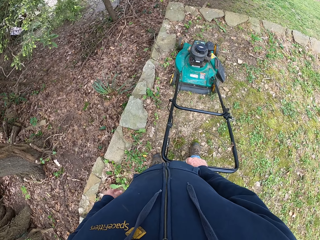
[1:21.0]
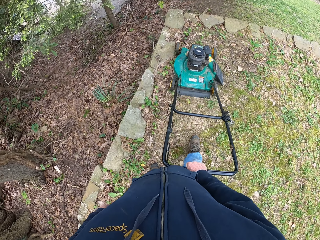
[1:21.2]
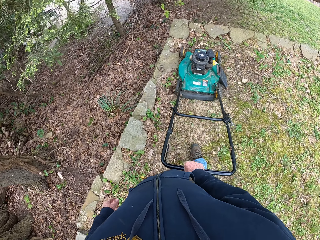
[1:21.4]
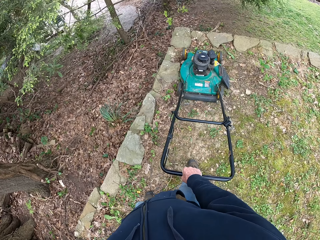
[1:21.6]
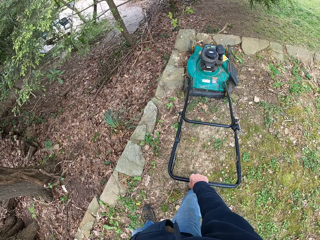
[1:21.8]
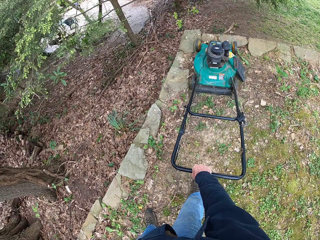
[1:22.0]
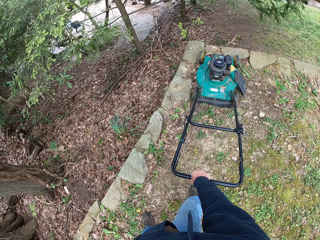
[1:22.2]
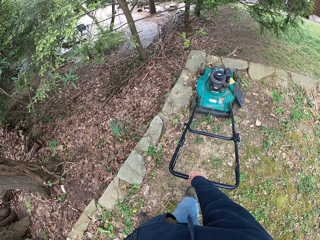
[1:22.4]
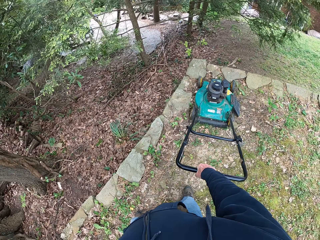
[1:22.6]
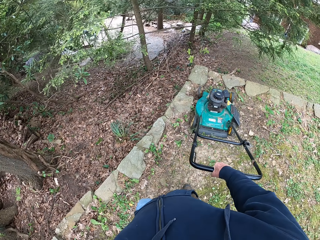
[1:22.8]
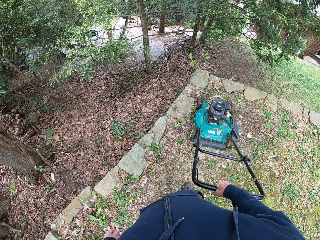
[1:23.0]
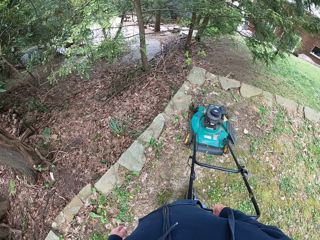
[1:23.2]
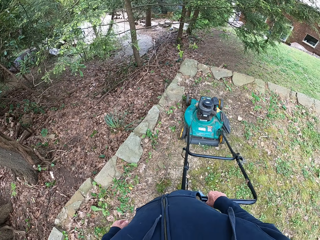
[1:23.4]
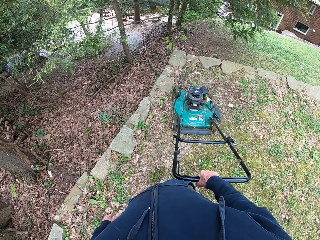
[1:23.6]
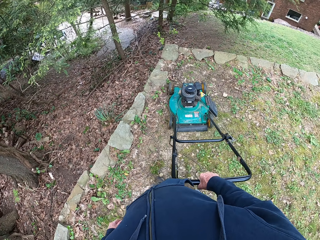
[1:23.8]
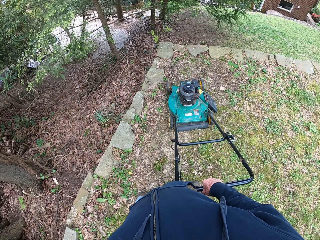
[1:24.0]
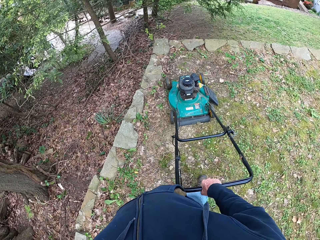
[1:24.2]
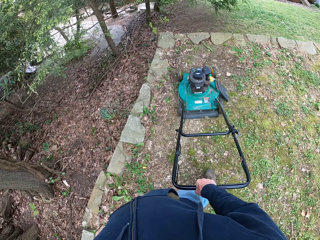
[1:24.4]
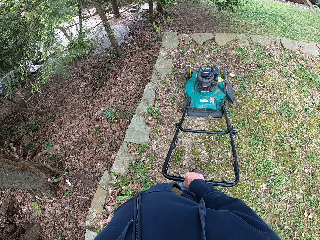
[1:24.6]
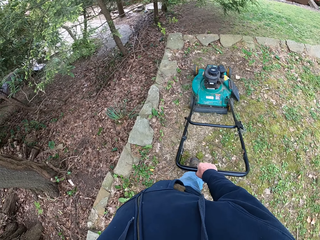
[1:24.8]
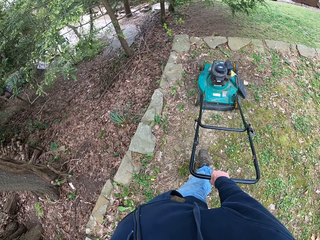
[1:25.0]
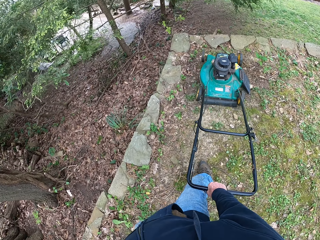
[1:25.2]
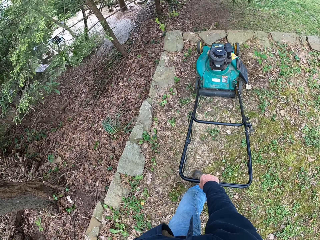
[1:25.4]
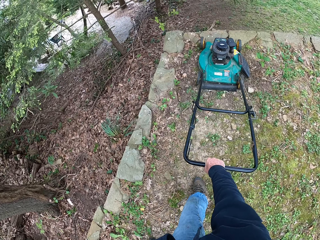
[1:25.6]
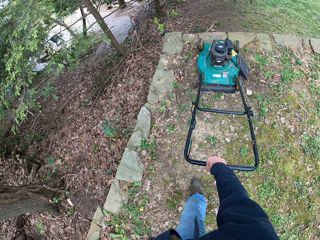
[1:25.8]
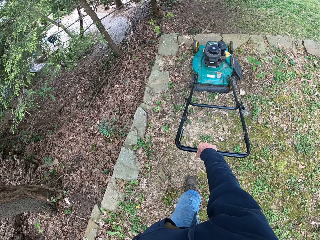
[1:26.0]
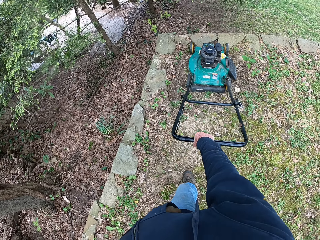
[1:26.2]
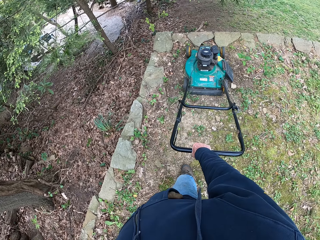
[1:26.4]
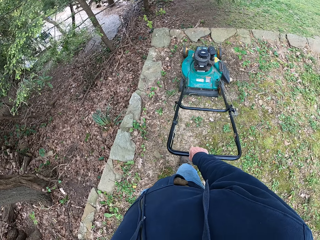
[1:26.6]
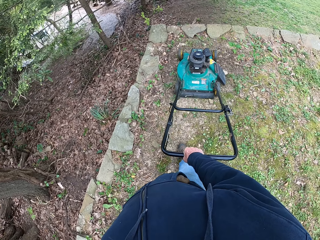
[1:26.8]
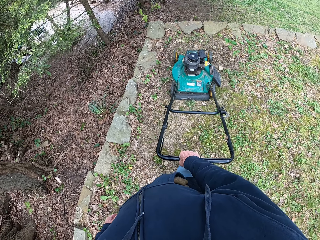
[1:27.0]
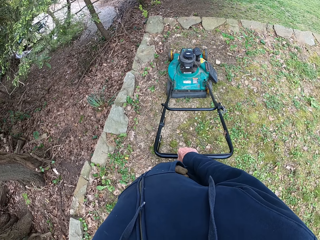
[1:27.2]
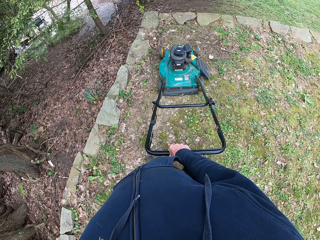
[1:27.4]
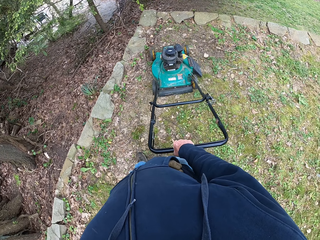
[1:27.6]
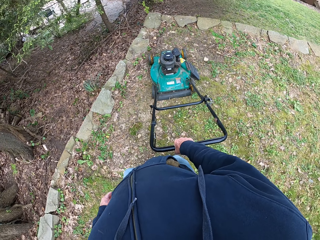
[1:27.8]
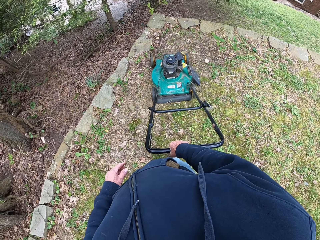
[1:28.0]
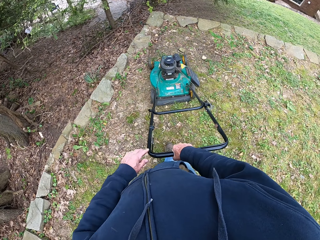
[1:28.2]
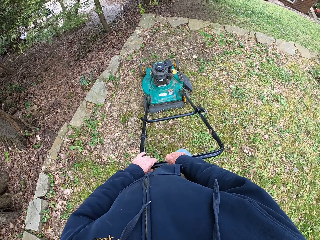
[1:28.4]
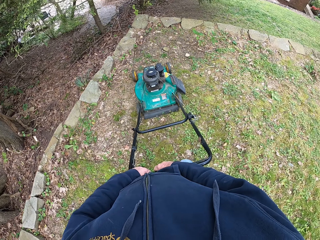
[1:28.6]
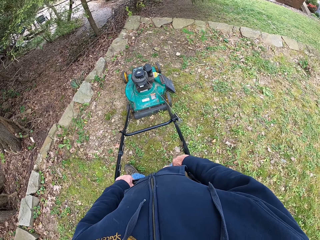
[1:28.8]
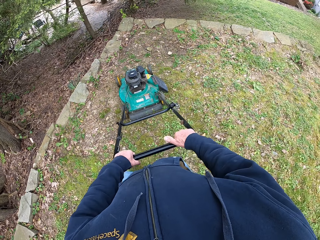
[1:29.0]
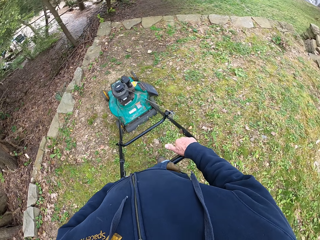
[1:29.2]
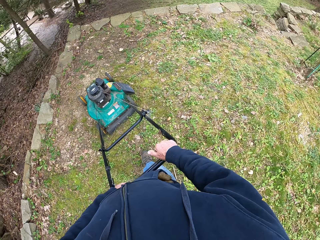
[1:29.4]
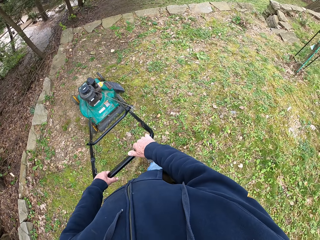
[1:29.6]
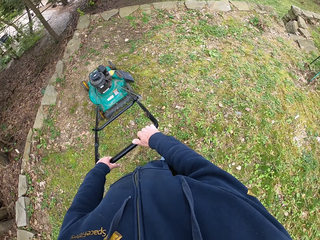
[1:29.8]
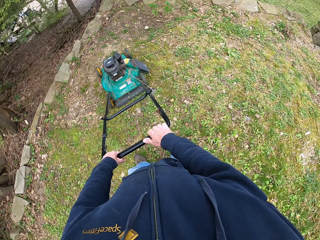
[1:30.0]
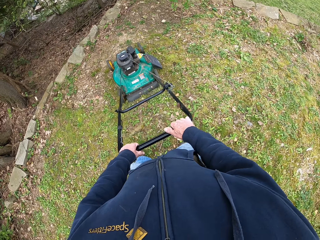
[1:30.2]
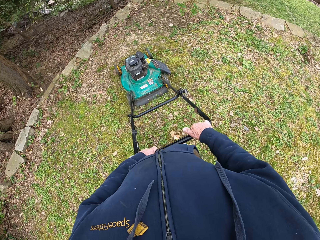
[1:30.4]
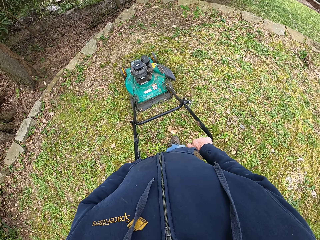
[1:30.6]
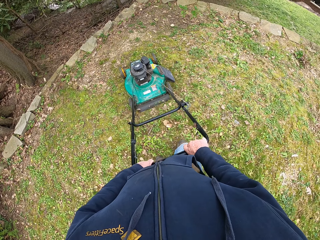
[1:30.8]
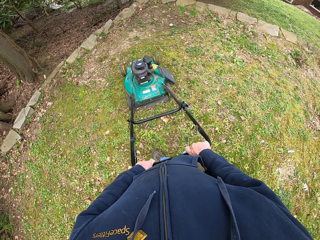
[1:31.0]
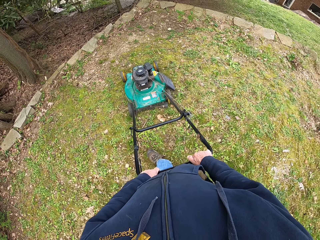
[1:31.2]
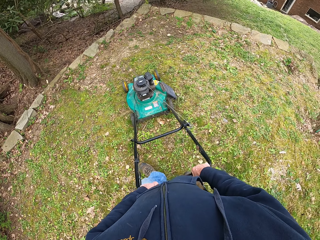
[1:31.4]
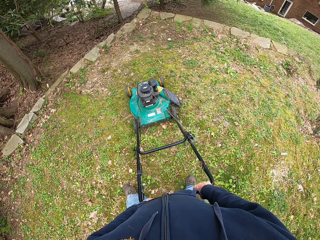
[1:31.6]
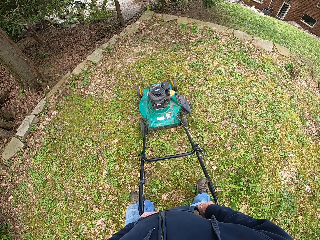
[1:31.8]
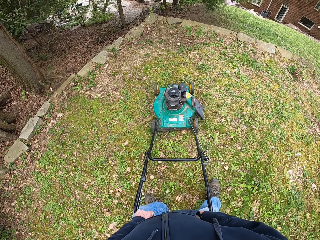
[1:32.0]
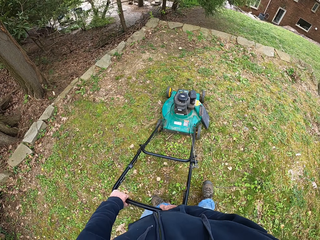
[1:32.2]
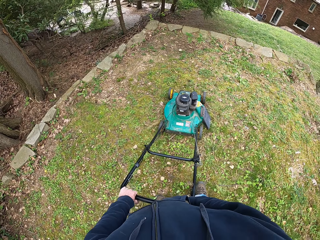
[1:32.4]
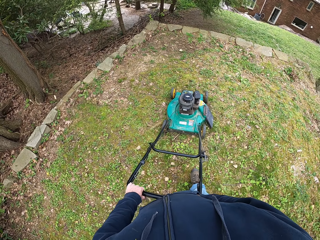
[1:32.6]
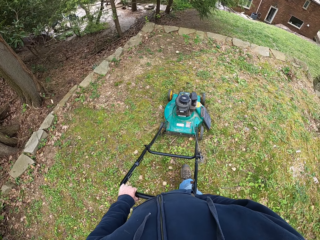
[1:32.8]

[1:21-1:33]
The camera wearer turns around. He cuts grass with a lawn mower. He puts his left hand back on the handle of the lawnmower.

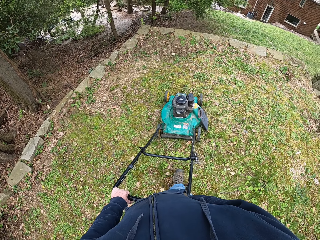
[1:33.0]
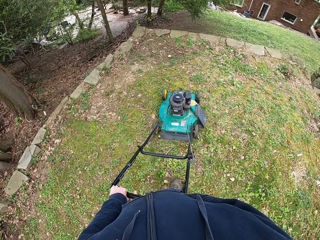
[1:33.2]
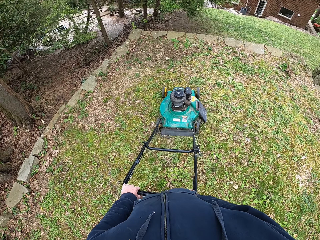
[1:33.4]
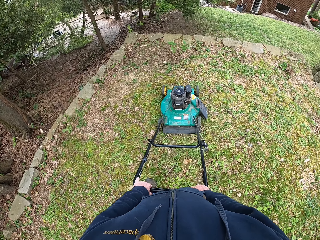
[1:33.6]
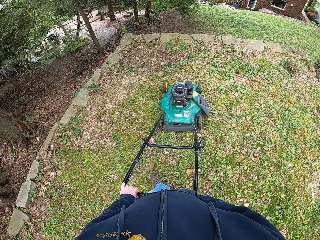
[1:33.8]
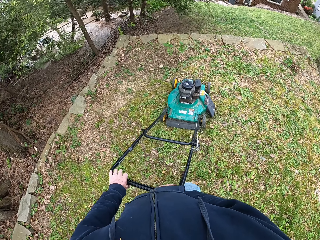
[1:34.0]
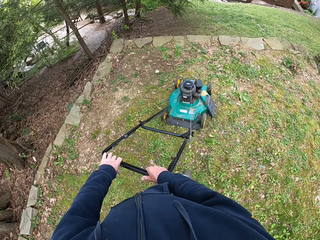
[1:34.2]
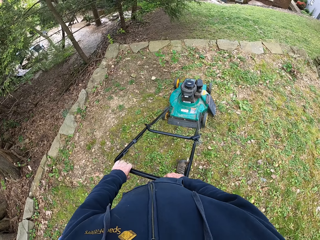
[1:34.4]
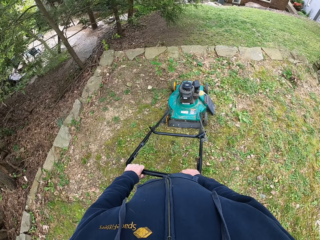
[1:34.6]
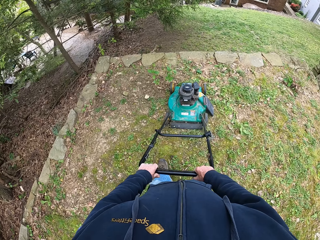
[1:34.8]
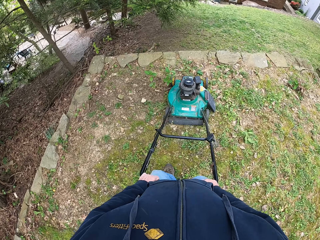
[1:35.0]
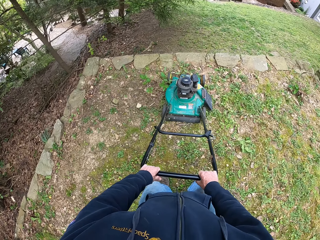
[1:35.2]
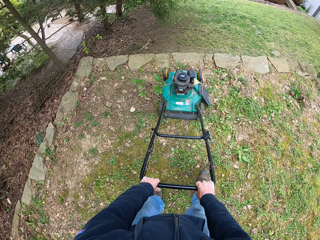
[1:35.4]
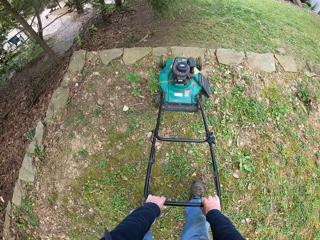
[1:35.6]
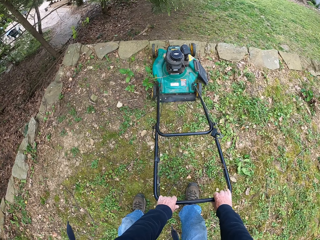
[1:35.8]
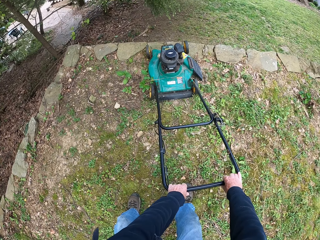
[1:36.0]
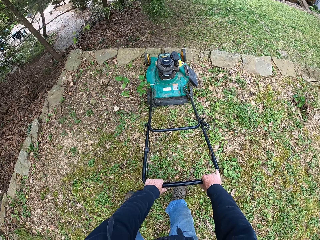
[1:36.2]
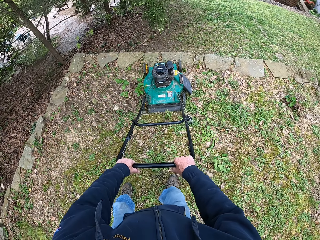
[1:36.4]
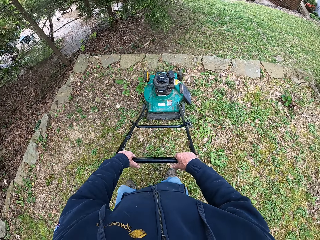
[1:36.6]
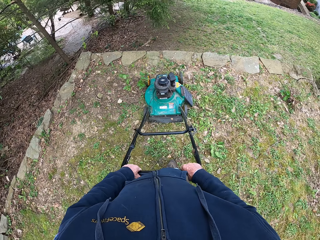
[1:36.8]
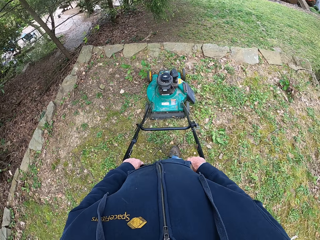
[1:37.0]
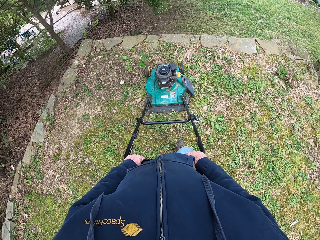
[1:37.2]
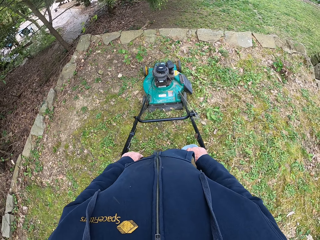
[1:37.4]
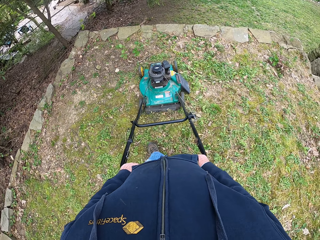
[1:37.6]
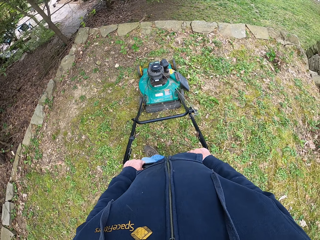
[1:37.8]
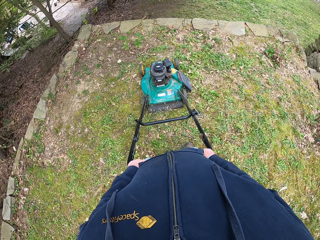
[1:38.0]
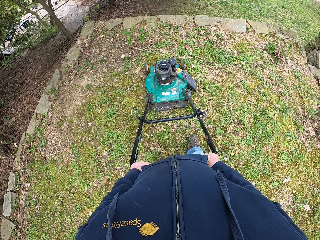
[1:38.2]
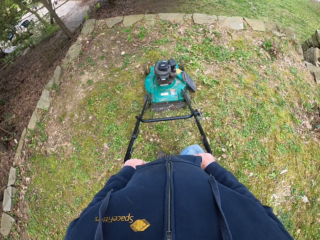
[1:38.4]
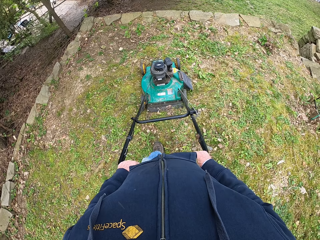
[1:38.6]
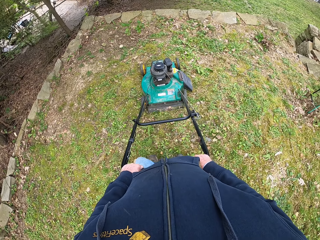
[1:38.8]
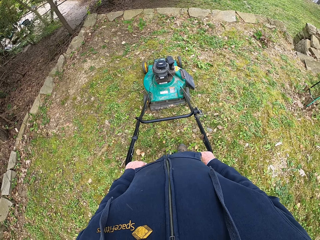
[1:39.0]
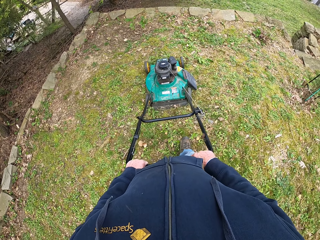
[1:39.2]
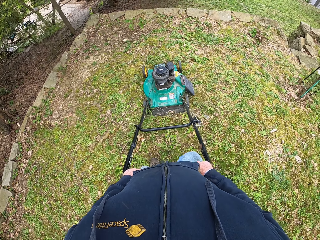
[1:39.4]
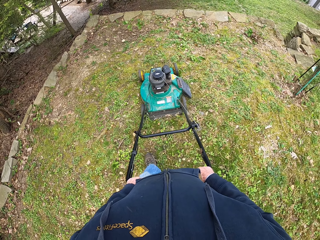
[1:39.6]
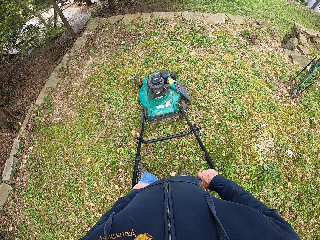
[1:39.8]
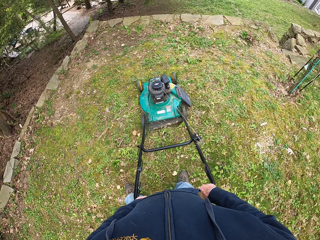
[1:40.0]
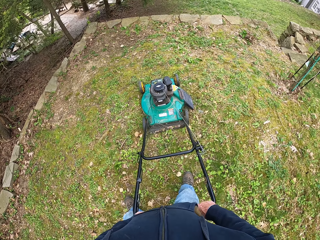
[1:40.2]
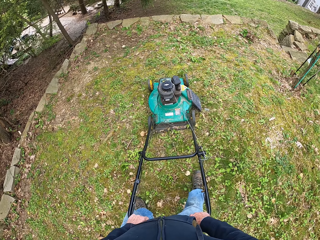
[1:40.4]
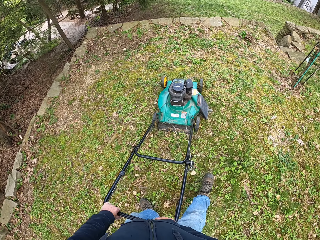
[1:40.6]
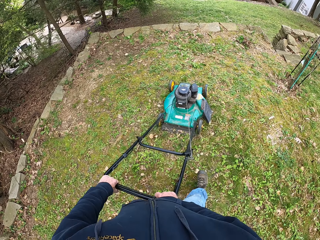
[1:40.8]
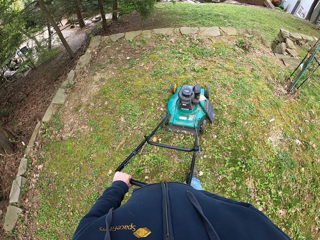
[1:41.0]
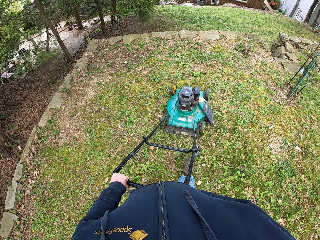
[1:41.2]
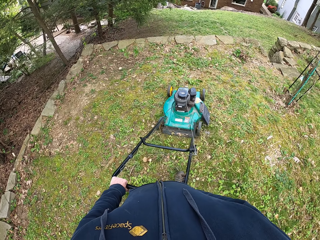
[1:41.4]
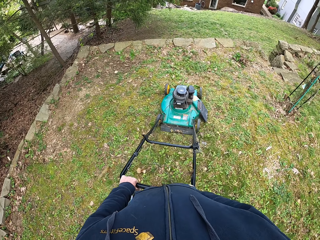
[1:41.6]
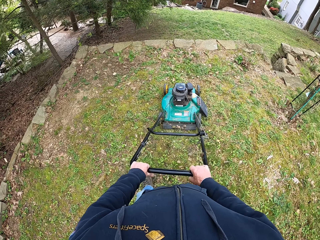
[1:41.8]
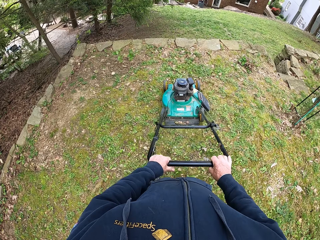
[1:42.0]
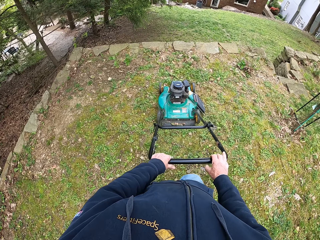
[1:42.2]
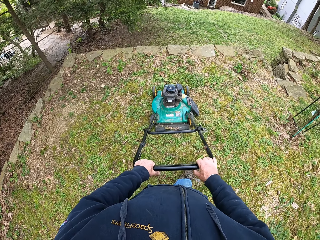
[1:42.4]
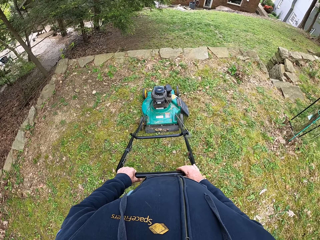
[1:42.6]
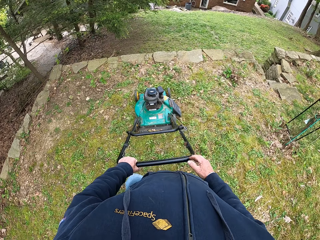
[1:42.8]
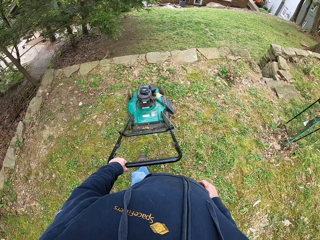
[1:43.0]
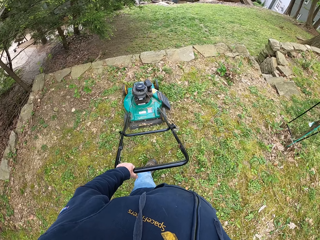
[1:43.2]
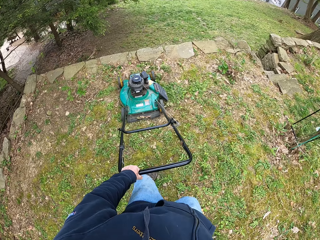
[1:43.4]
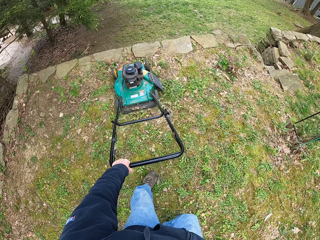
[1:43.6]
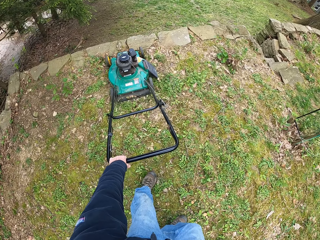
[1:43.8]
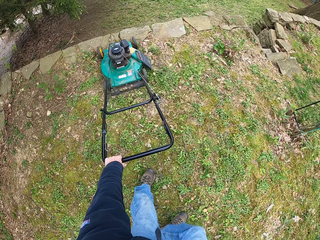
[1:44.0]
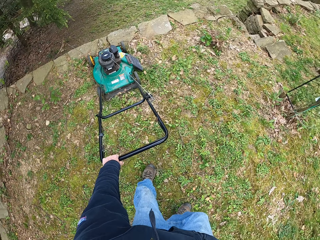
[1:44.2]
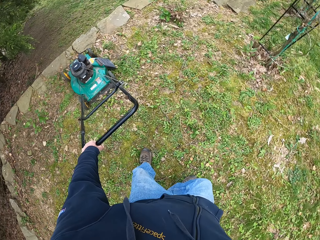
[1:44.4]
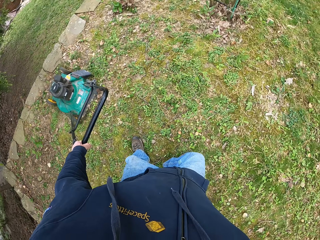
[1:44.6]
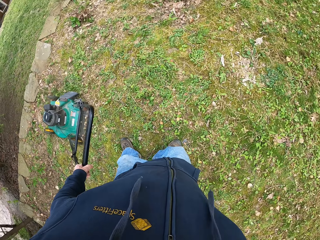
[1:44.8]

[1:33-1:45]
The camera wearer removes his right hand from the handle of the lawnmower.
